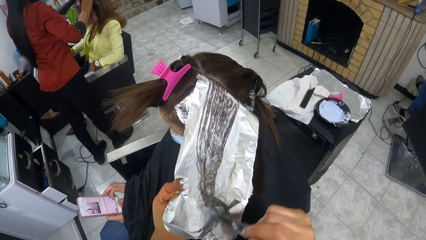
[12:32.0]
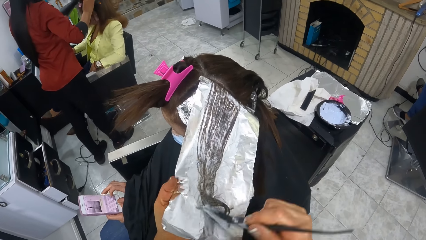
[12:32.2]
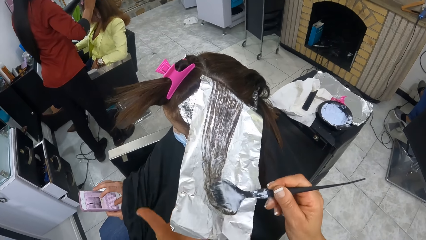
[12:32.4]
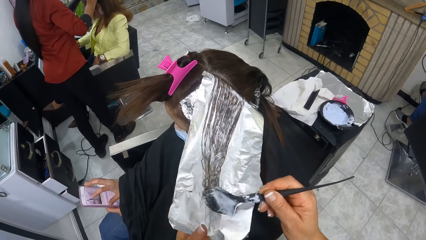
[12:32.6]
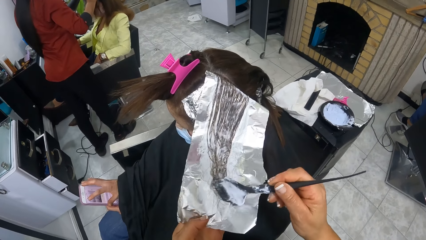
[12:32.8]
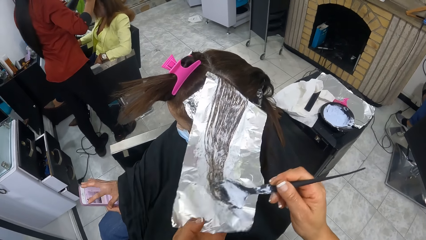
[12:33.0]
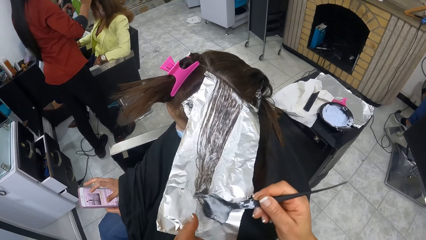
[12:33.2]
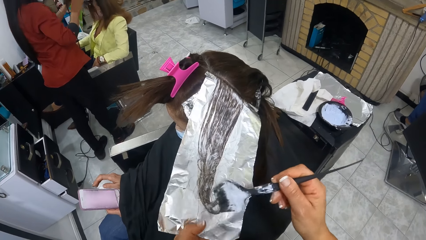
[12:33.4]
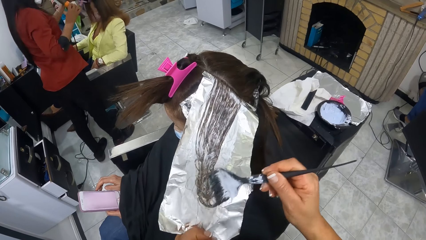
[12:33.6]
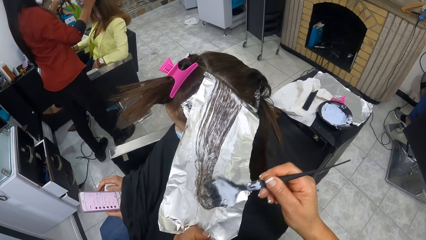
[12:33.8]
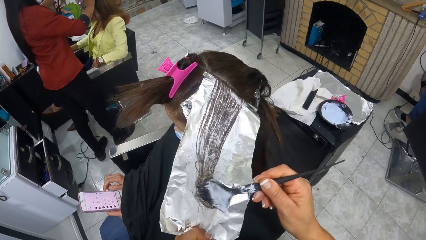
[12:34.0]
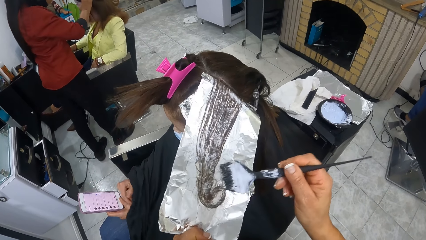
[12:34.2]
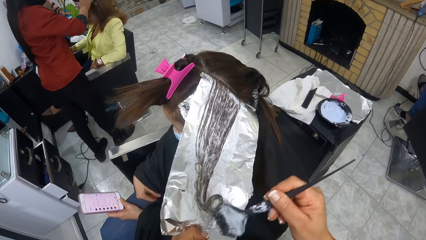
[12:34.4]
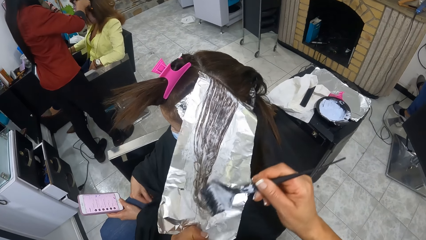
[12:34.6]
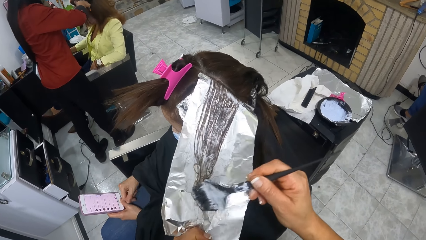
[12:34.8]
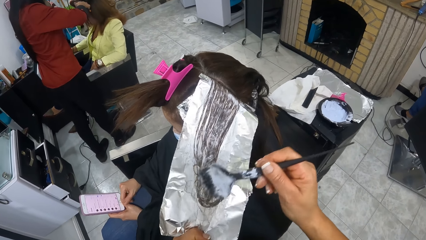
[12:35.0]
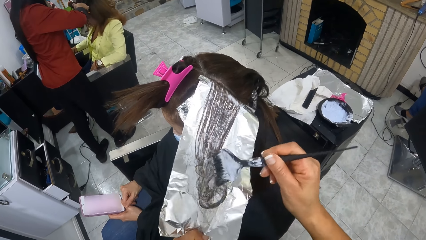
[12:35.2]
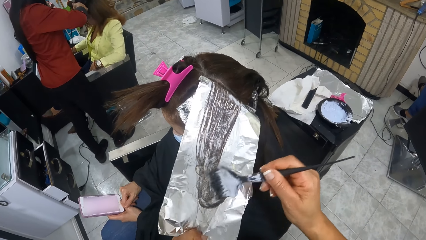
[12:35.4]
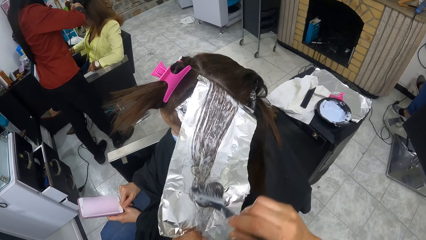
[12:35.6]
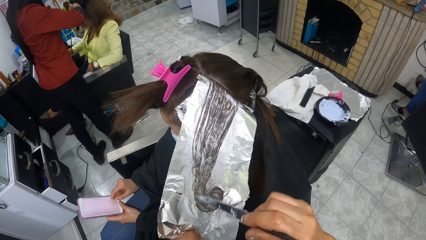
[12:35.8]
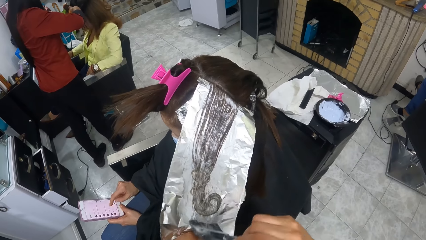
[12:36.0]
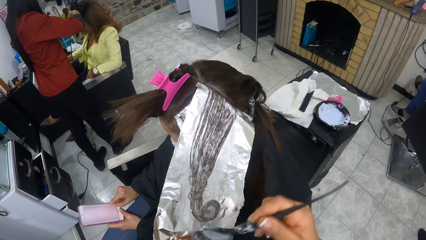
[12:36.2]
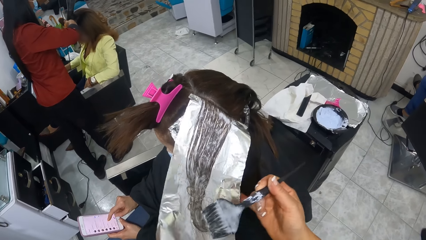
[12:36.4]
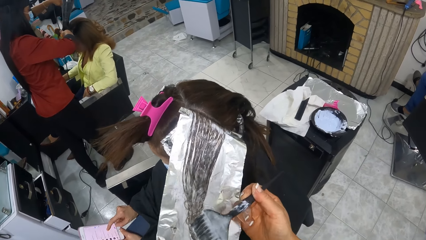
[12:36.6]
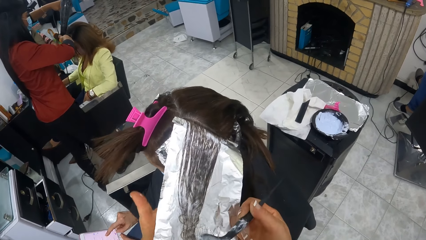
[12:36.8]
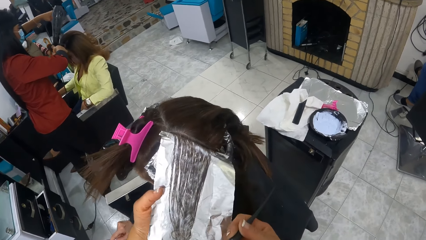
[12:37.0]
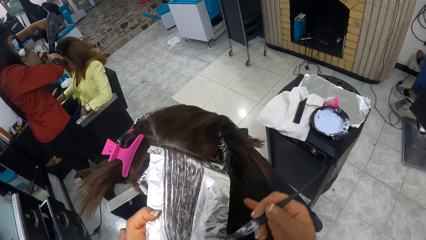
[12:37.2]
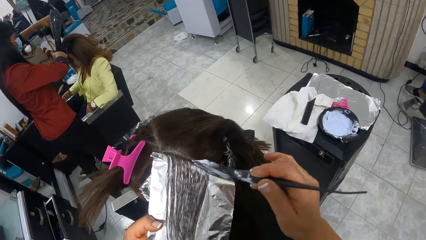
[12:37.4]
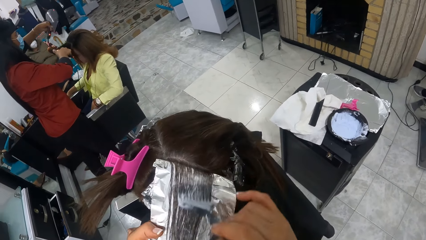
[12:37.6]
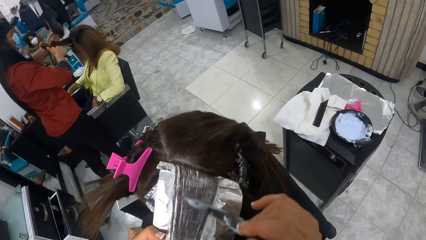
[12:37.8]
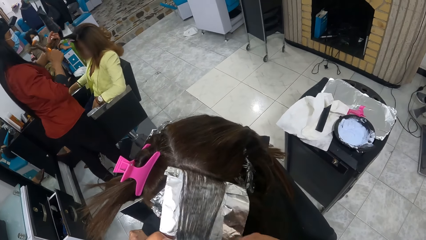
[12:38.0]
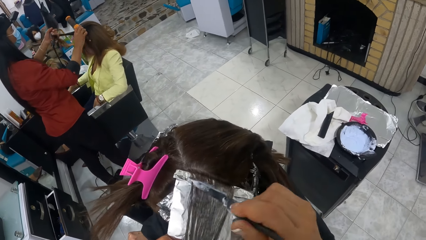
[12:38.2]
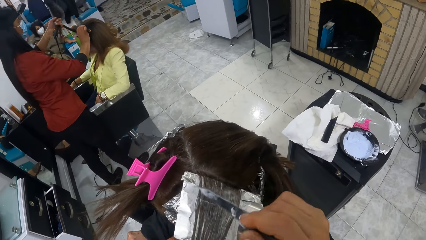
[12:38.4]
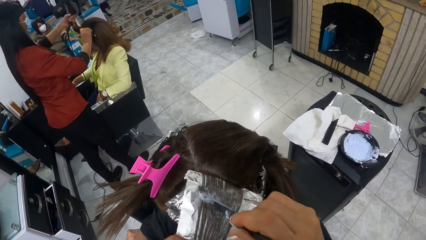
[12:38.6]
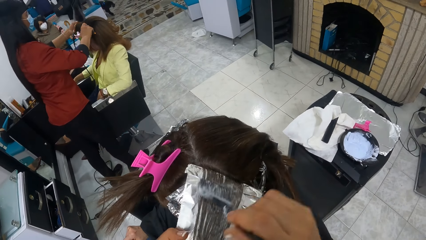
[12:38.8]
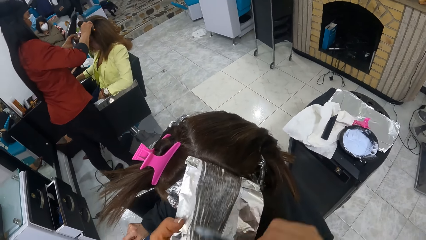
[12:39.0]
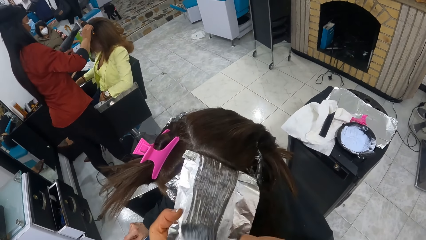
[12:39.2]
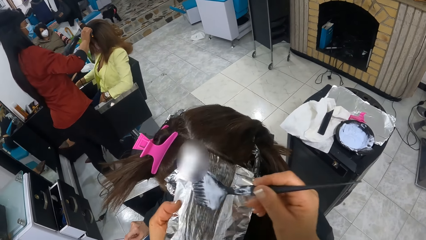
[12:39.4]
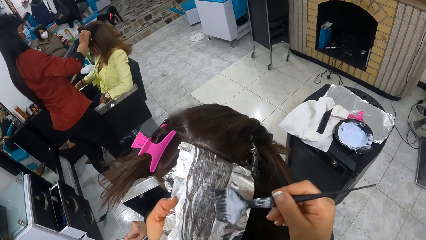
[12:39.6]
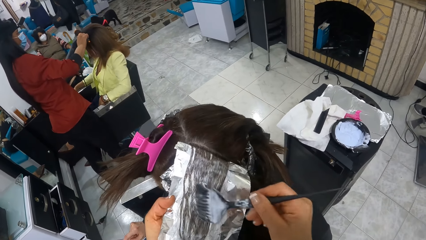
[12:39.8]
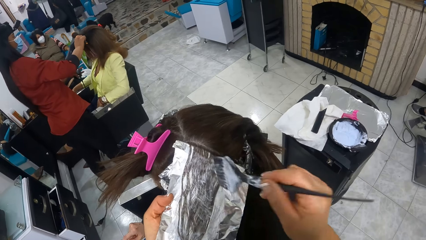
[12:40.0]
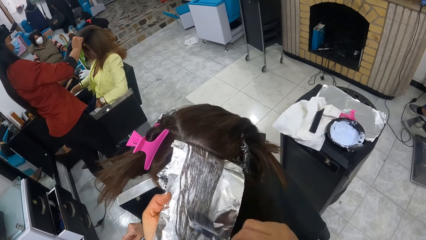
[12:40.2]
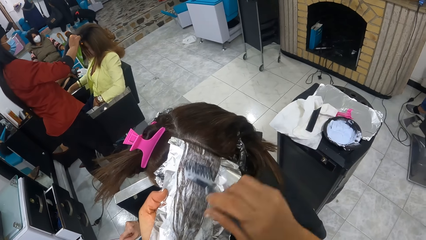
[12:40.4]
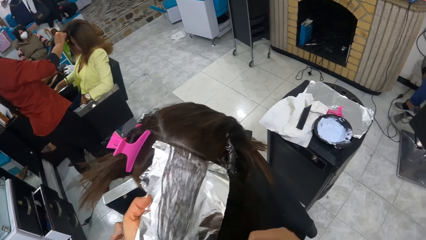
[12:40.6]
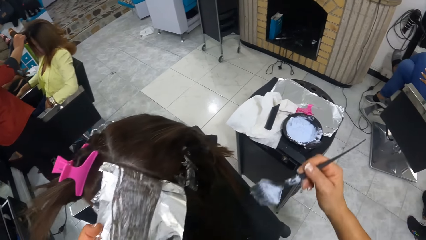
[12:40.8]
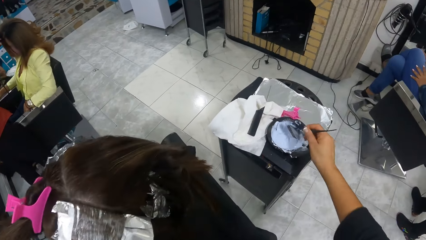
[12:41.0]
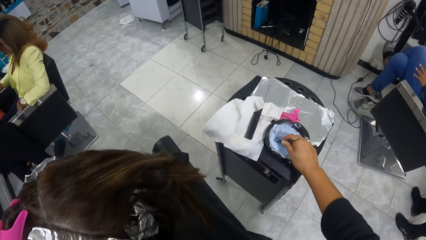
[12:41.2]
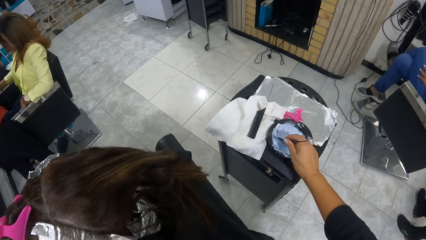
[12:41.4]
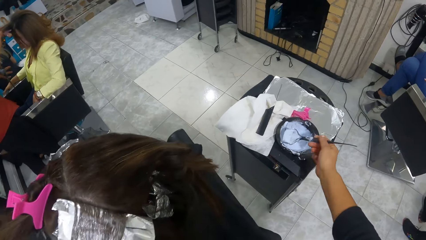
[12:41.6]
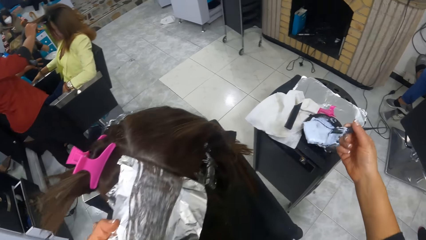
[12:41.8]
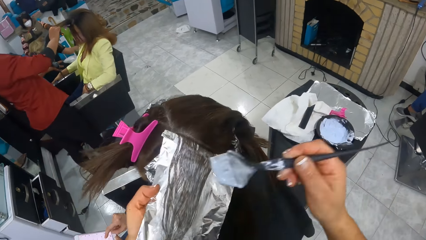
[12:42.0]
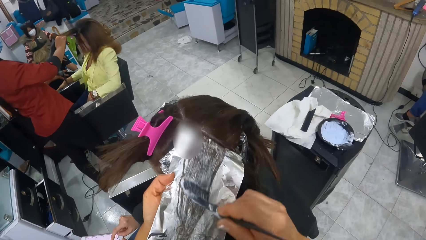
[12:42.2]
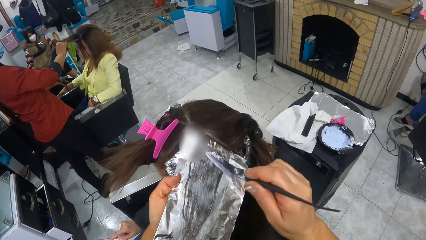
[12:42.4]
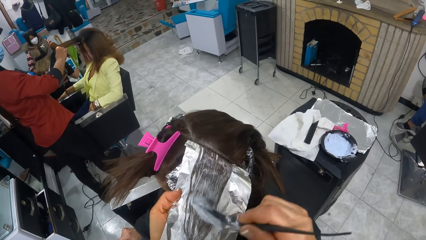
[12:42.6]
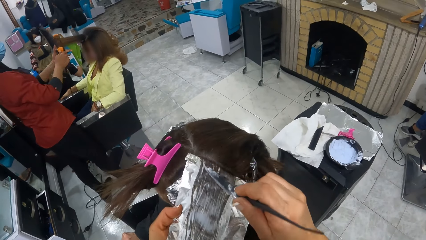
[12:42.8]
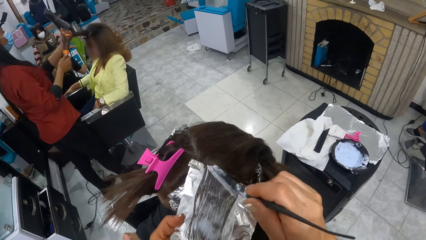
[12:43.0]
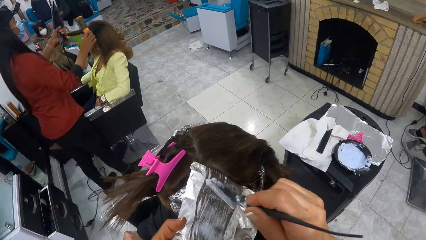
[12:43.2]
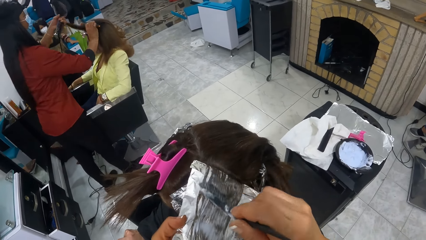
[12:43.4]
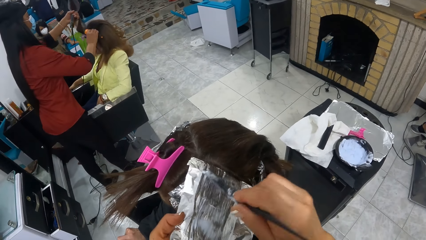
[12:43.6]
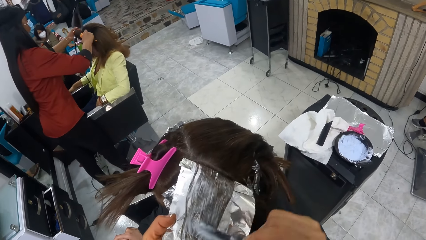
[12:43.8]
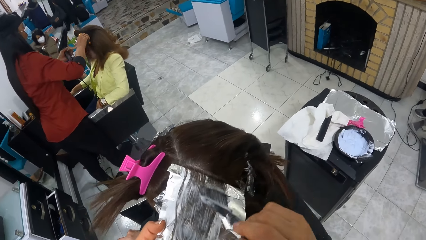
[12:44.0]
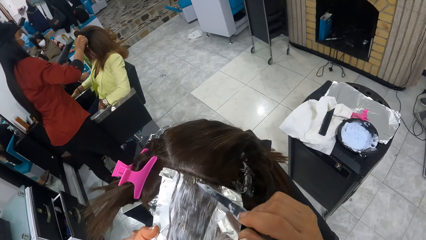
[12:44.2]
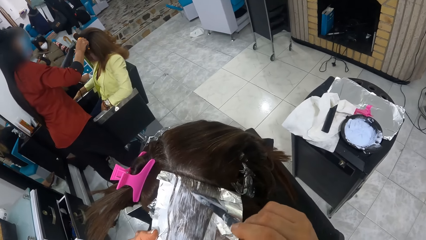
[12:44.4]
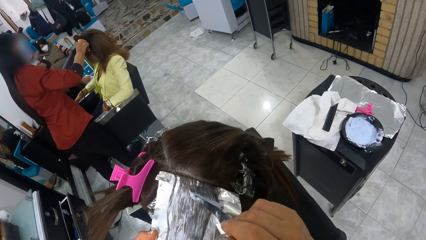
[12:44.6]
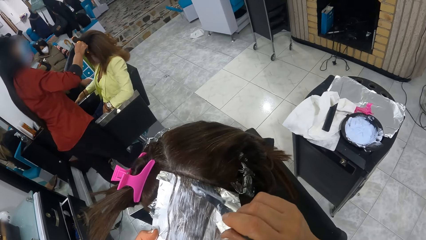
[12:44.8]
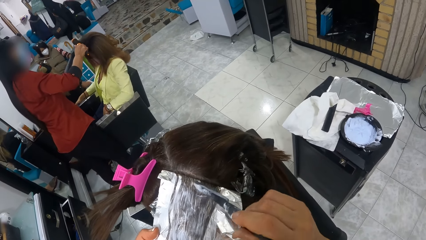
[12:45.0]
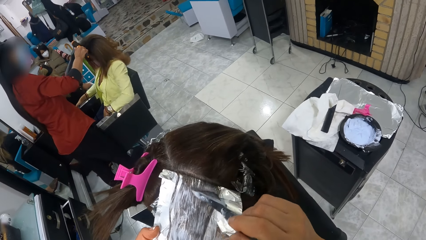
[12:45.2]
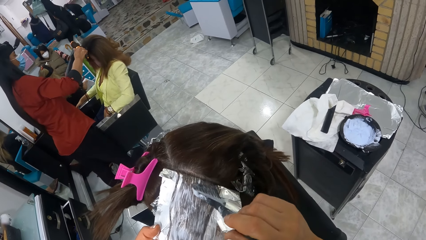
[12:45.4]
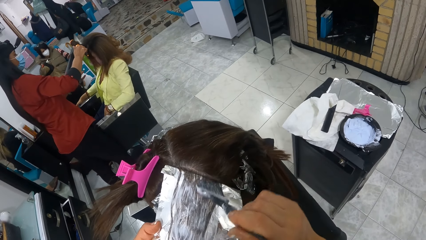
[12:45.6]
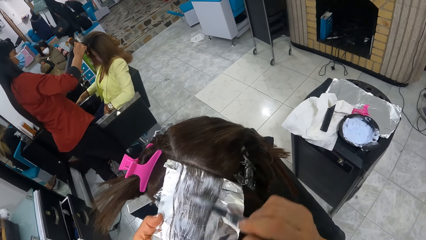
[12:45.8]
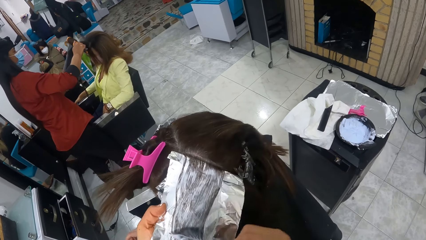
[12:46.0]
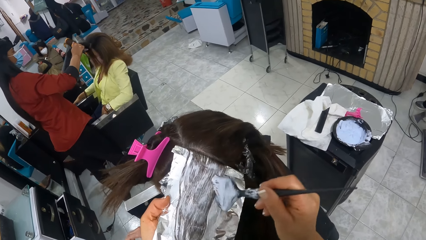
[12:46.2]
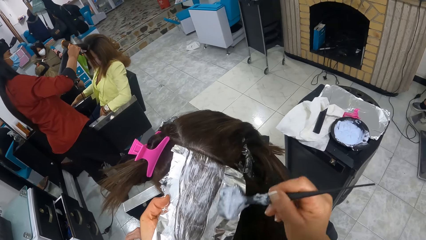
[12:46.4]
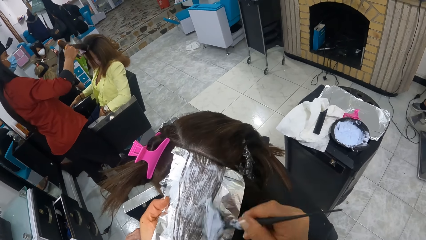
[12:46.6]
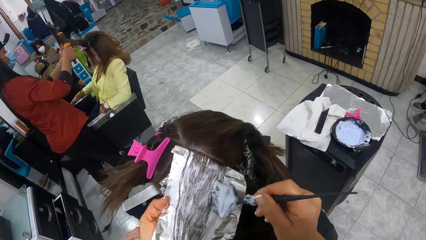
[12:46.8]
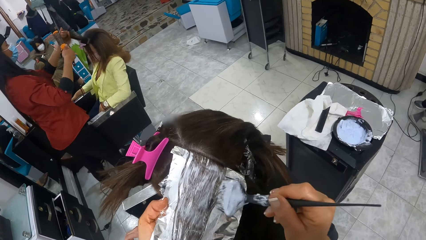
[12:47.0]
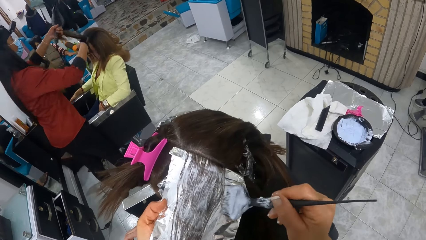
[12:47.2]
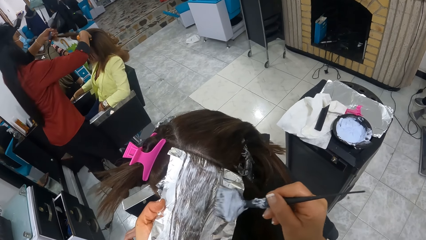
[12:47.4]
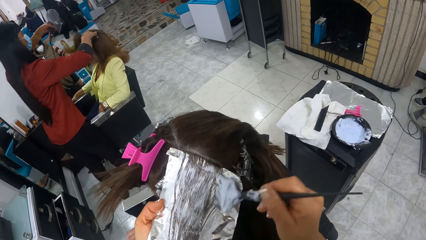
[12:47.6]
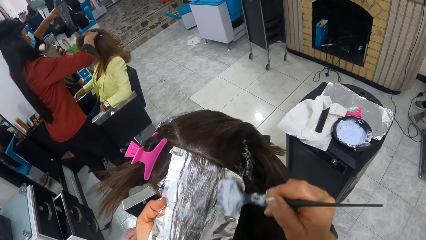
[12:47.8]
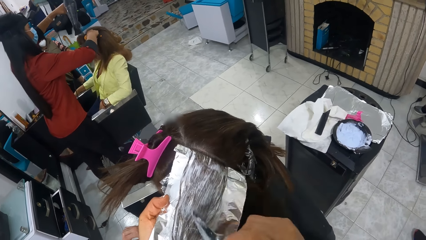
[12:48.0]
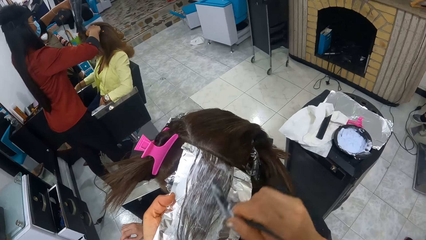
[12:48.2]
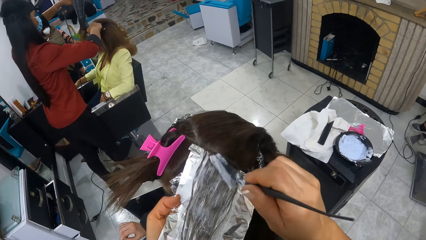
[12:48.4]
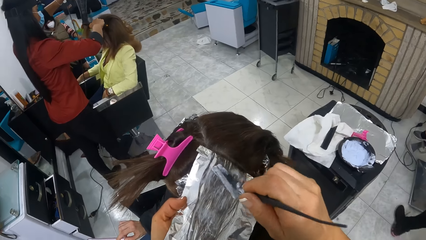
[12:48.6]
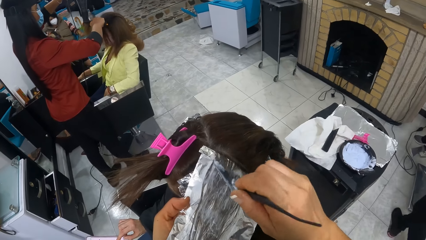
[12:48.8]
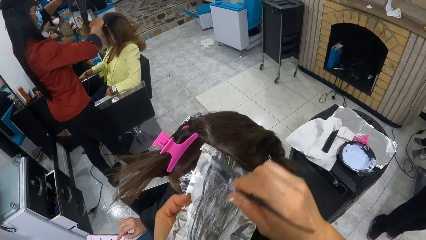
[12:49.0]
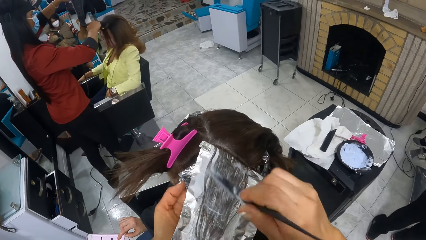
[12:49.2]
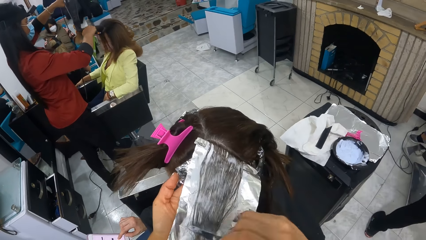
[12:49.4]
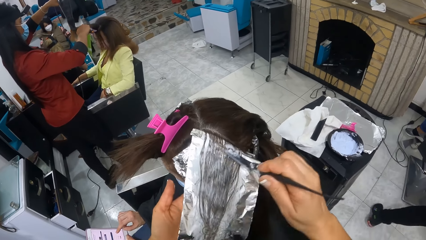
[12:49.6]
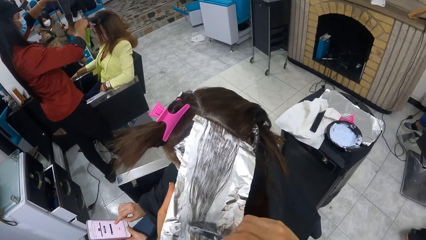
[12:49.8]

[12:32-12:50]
A woman blow dries the hair of a second woman with a blow dryer in her left hand. The first woman pulls the hair of the second woman with her left hand, rolls the hair of the second woman in her left hand on a hair brush in her right hand, and blow dries the hair of the second woman with the blow dryer in her left hand. A dog climbs a chair. The camera wearer dips the relaxer comb into the relaxer container with her right hand. She applies the relaxer to a third woman's hair with the relaxer comb in her right hand. The first woman pulls the hair of the second woman with her left hand, rolls the hair of the second woman on the hair brush in her right hand with her left hand, and blow dries the hair of the second woman with the blow dryer in her left hand. The first woman pulls the hair of the second woman with her left hand, holds the hair of the second woman with the brush in her right hand, and blow dries the hair of the second woman with the blow dryer in her left hand.
